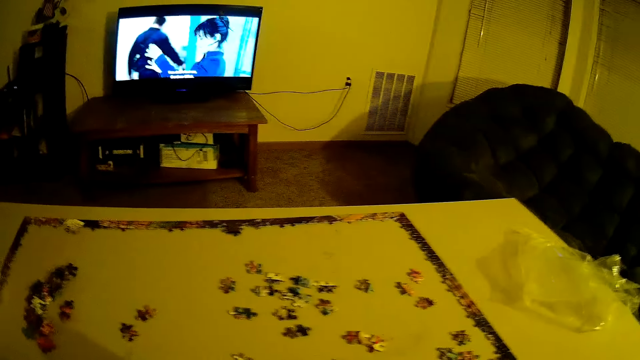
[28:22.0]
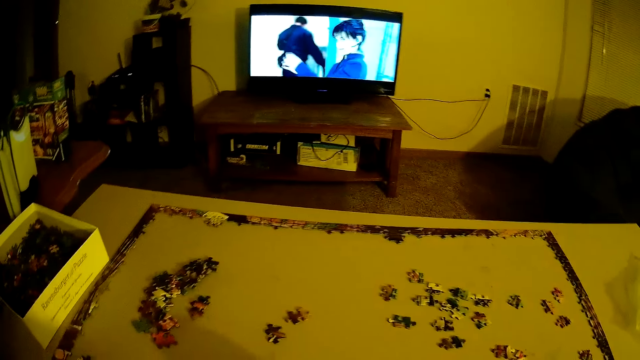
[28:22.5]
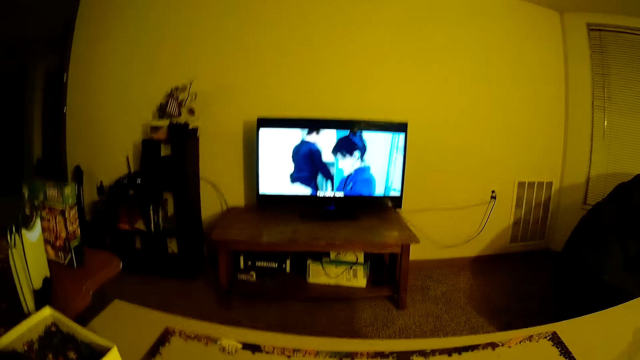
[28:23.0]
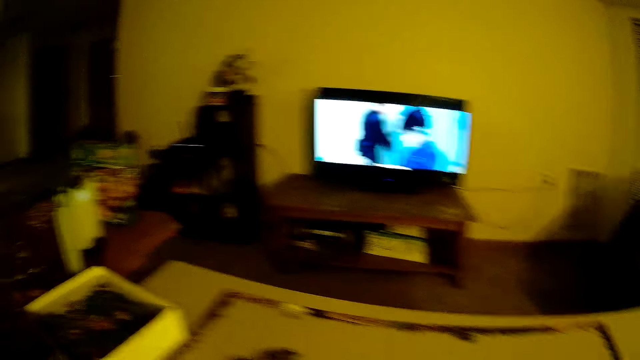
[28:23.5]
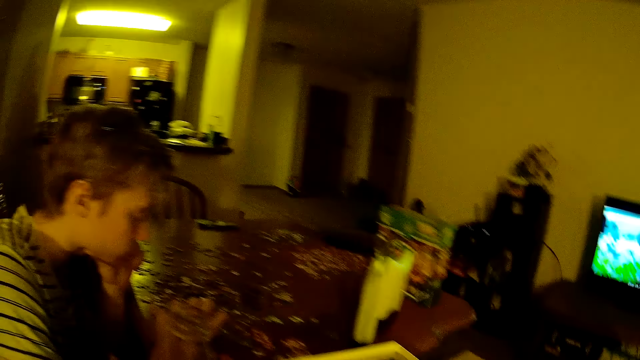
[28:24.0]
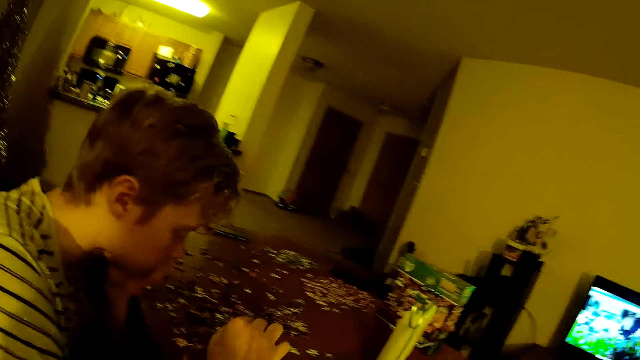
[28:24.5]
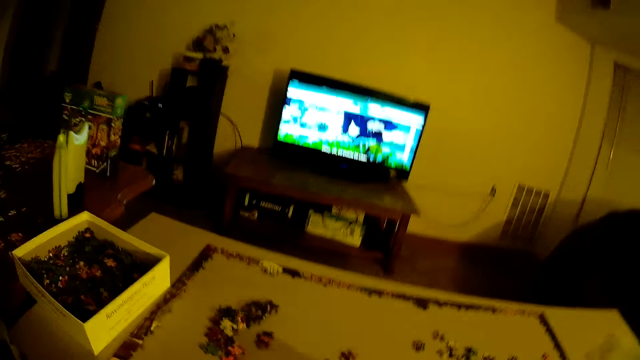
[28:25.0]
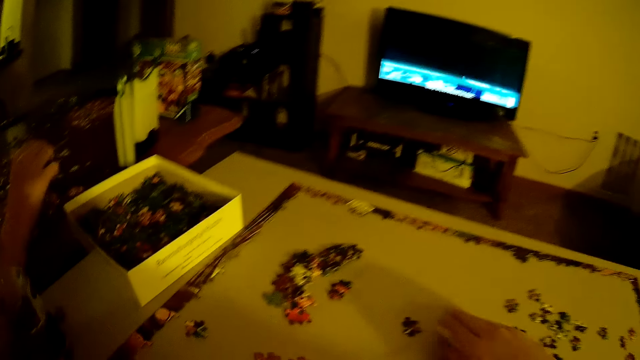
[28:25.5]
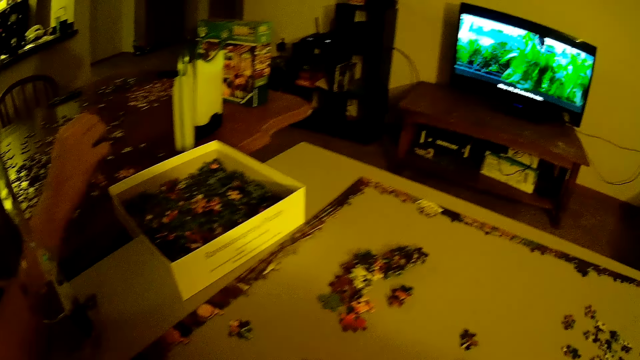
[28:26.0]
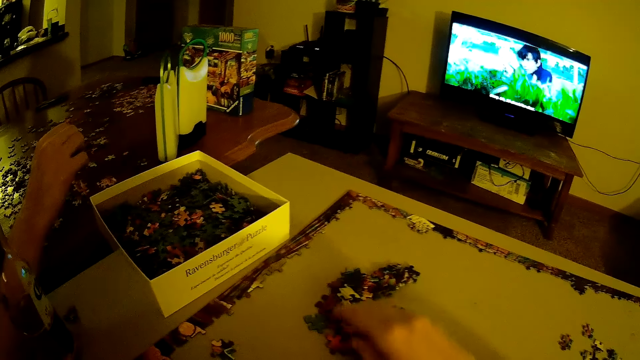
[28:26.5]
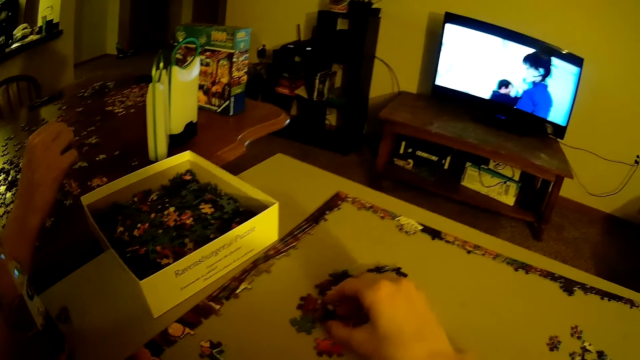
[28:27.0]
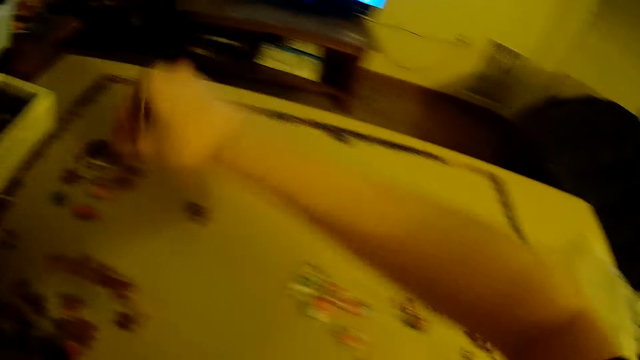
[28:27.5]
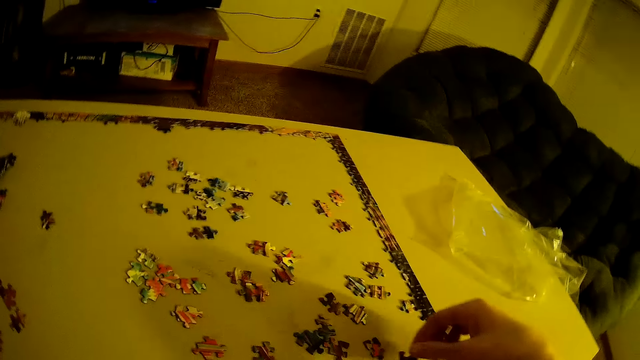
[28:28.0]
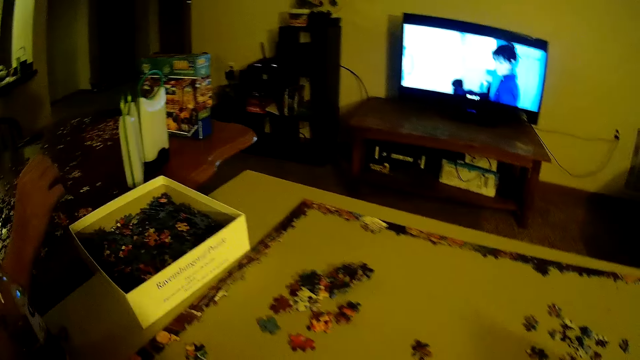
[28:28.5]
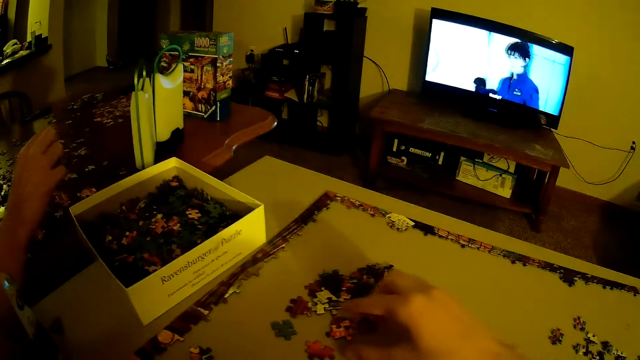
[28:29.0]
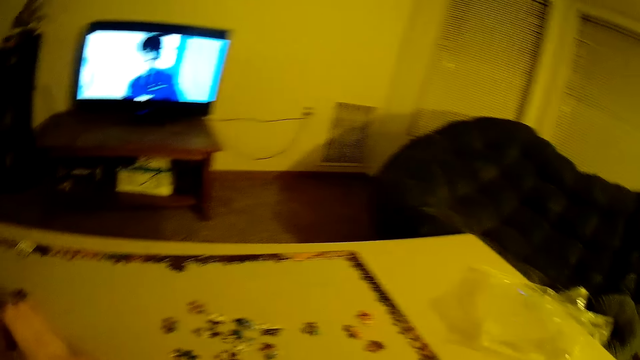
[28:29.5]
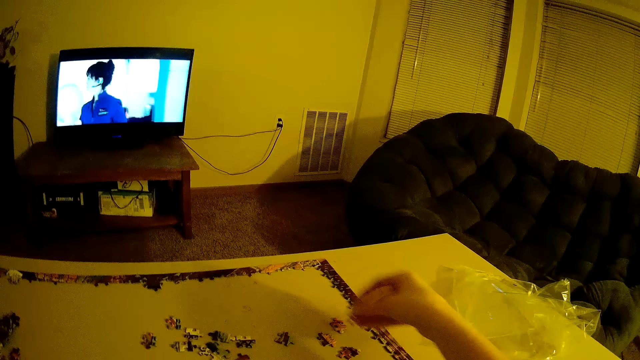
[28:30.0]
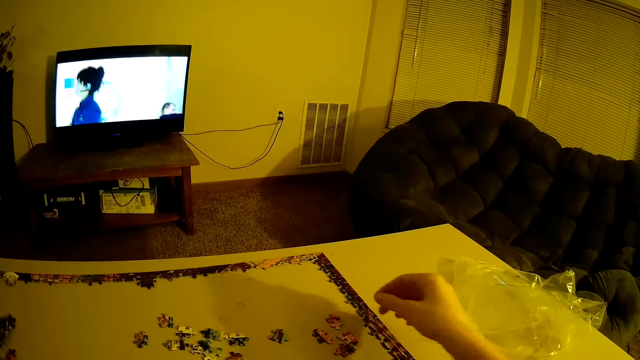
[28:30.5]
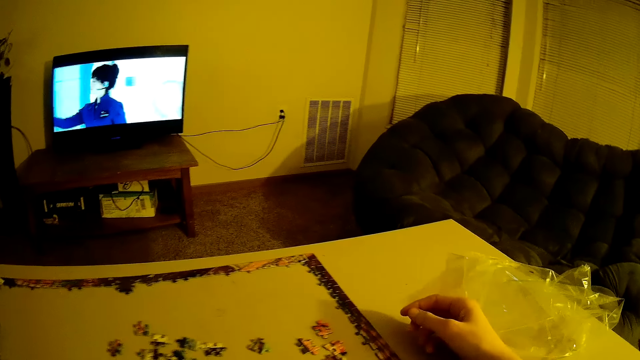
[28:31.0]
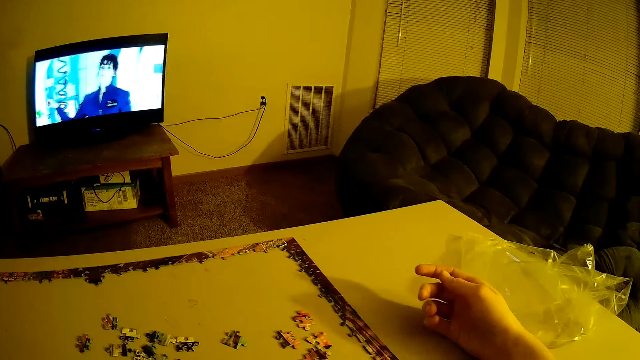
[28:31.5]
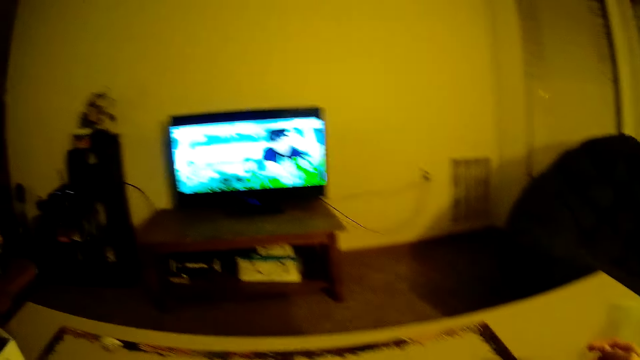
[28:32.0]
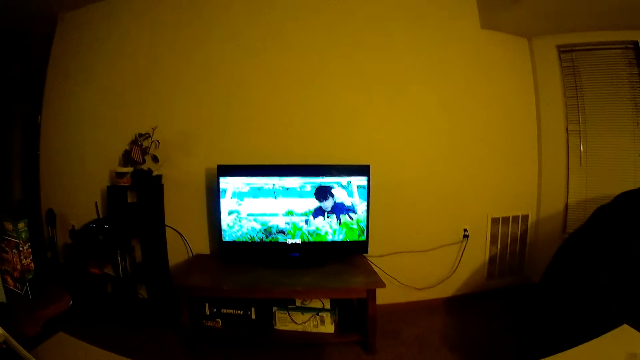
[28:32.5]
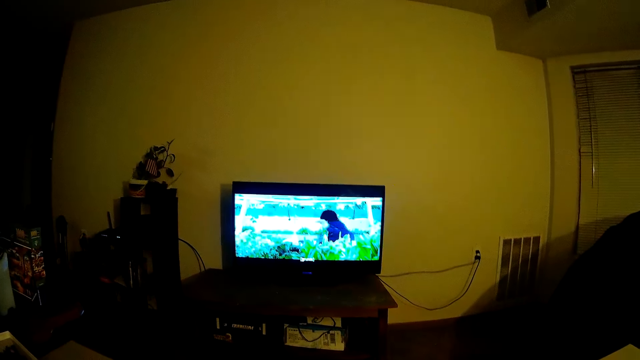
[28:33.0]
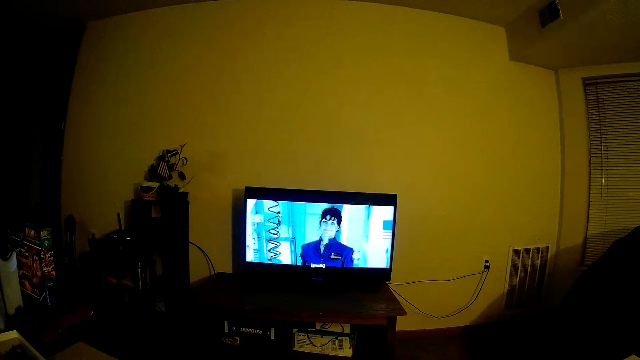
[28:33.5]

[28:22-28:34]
The camera wearer picks up a playing card from the table.

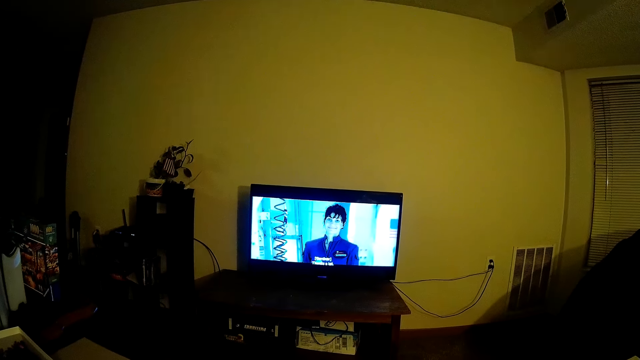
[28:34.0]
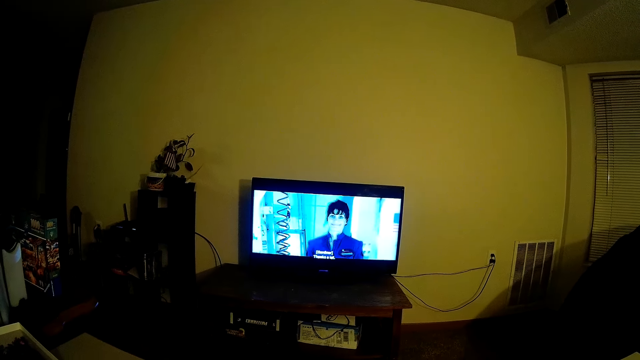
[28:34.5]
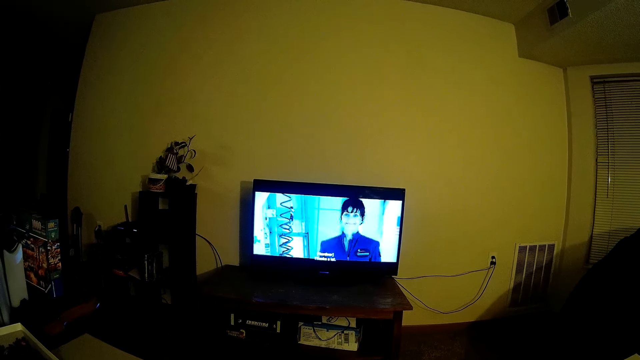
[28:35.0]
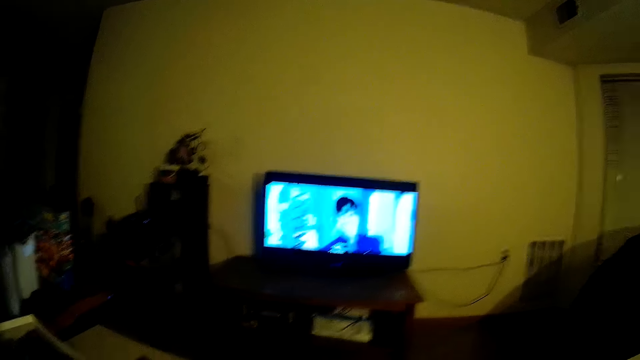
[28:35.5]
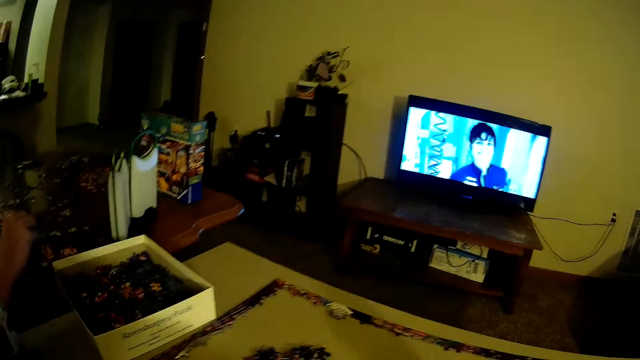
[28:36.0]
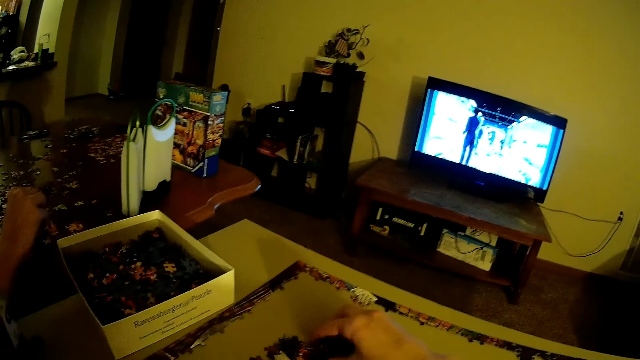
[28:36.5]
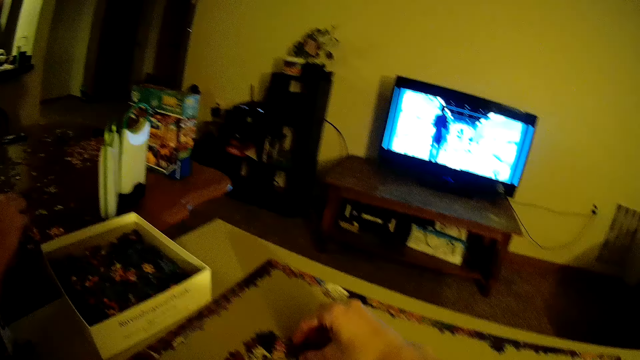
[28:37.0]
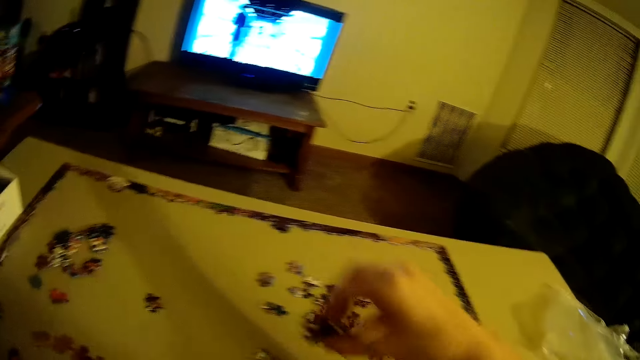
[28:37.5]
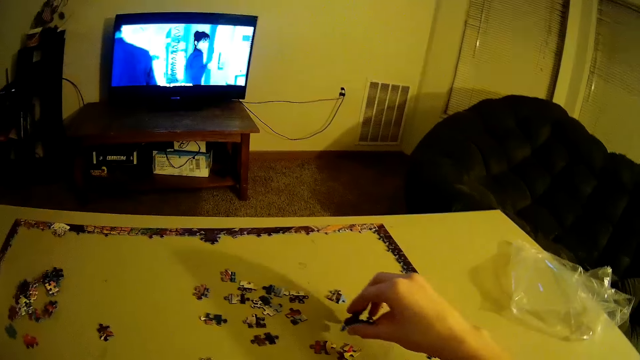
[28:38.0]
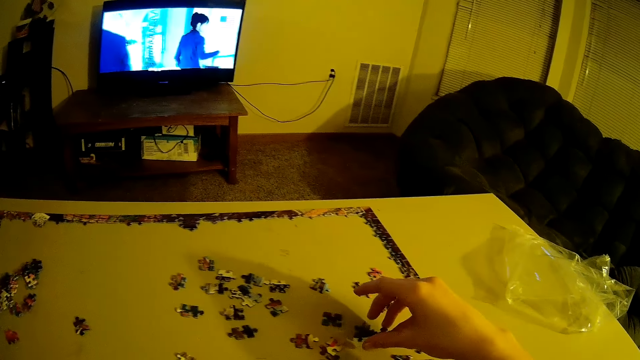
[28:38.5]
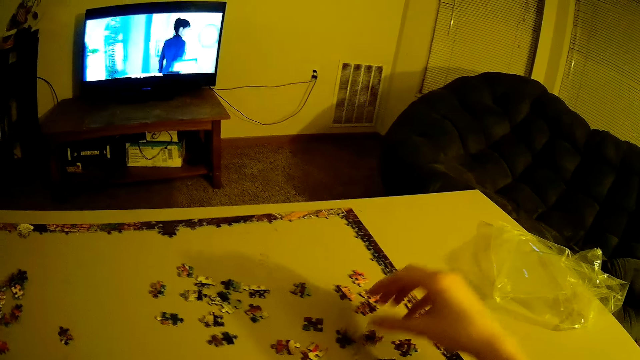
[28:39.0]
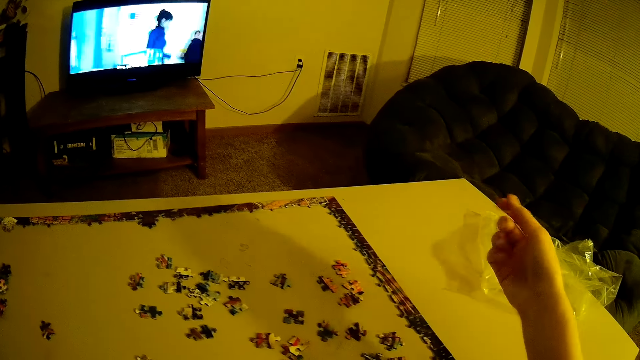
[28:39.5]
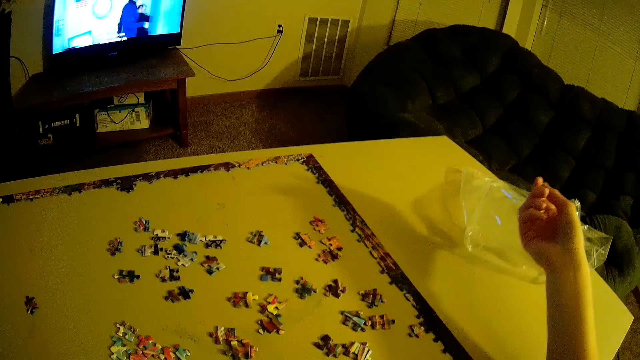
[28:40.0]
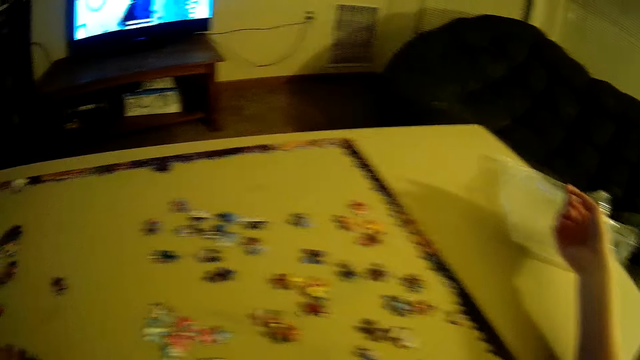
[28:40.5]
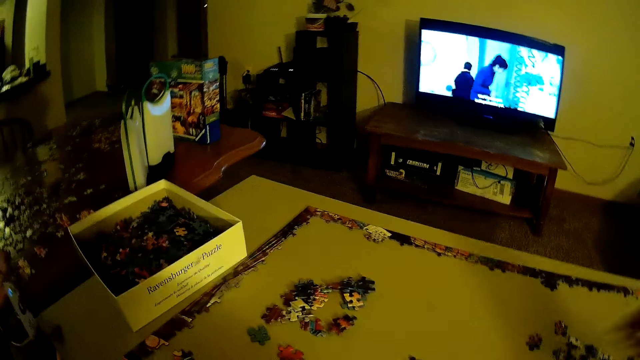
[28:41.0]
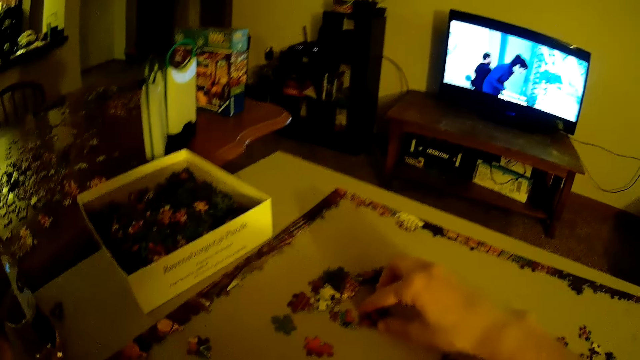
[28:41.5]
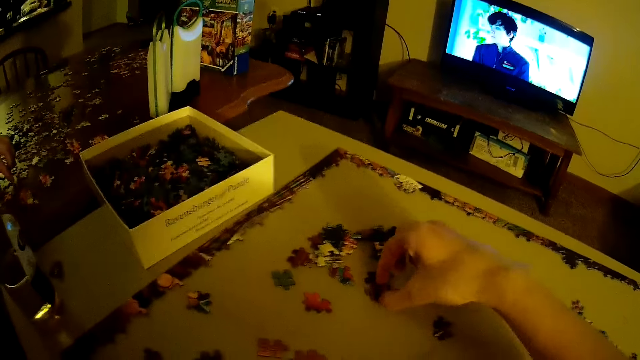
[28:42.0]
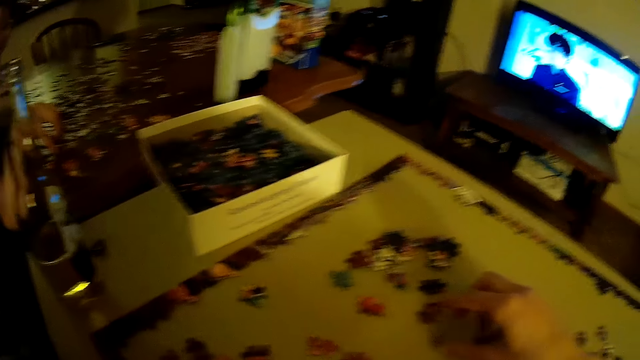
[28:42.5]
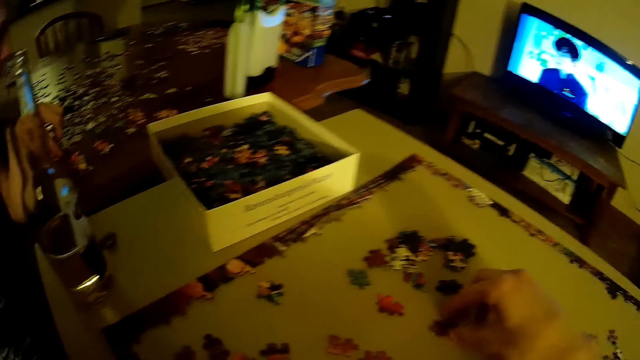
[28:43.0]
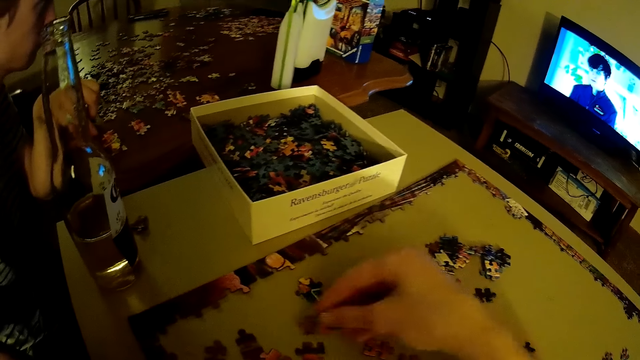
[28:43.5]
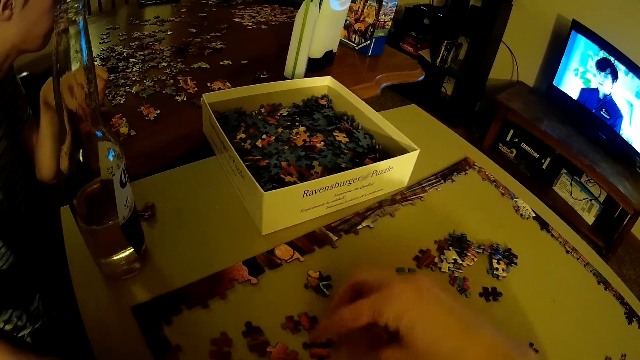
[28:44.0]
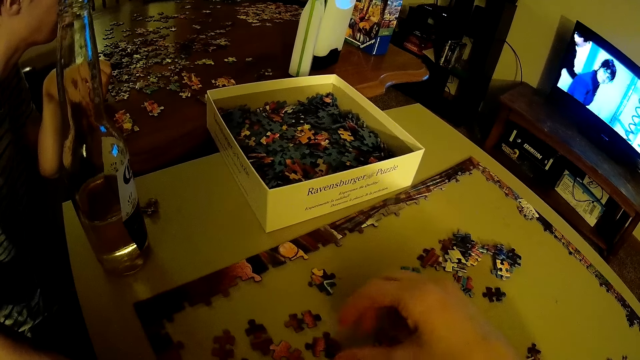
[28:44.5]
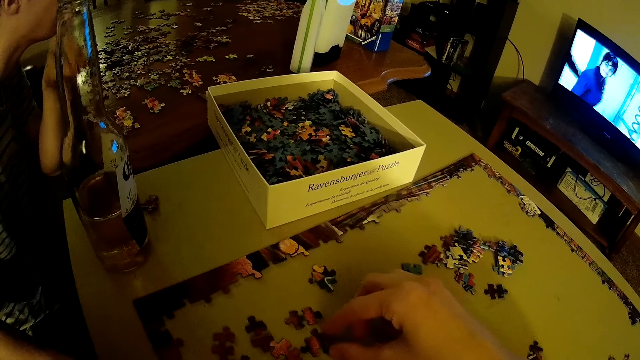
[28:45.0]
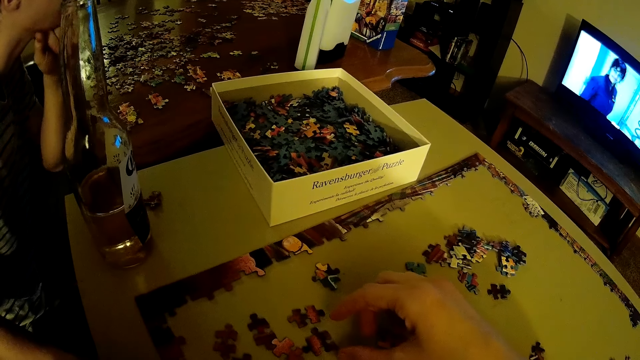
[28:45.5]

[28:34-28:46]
The camera wearer picks up a playing card from the table. They drop the card on the table. They pick up a playing card from the table. They drop the card on the table.
